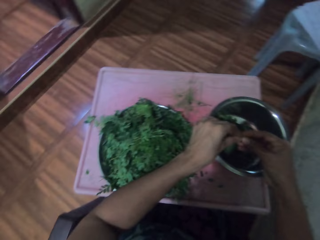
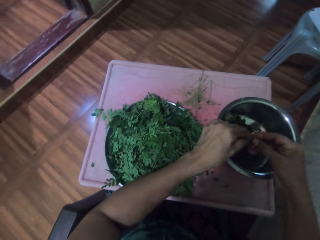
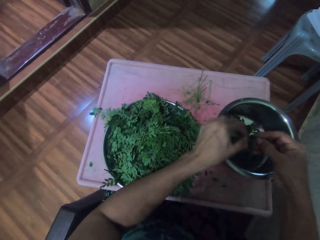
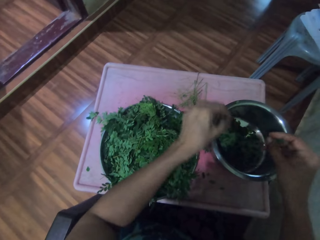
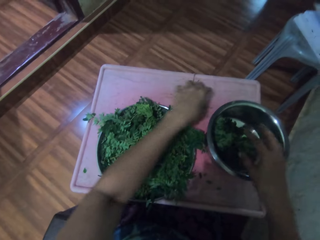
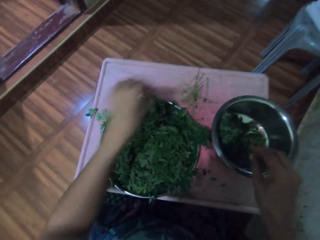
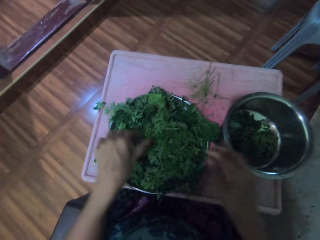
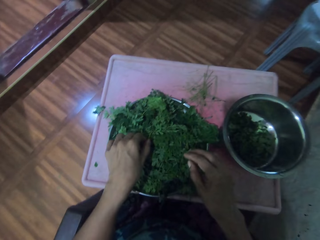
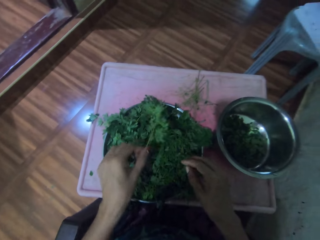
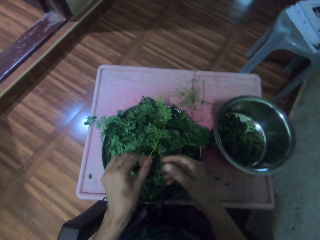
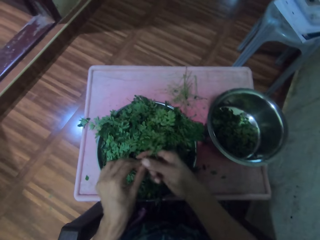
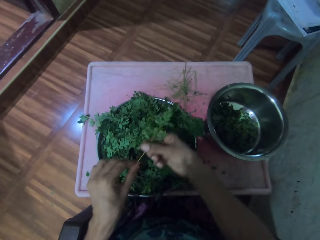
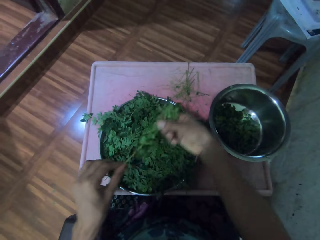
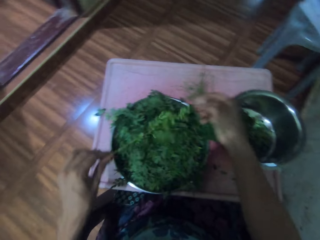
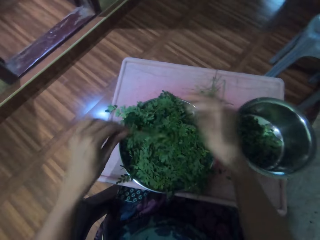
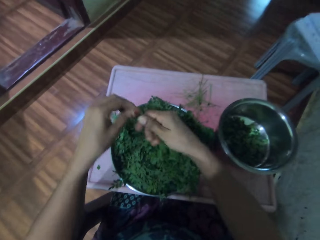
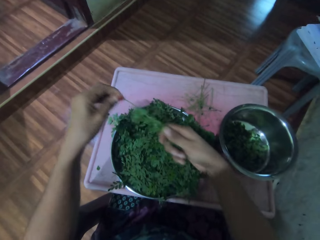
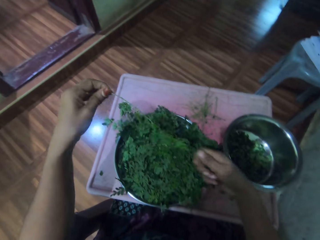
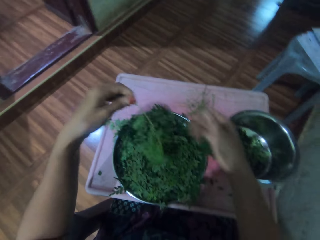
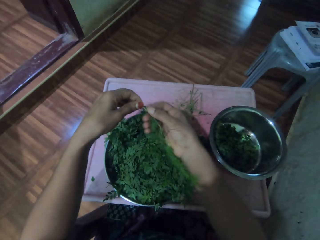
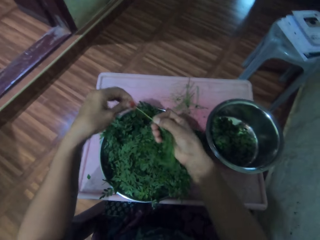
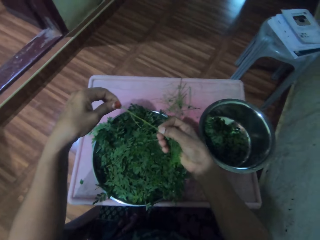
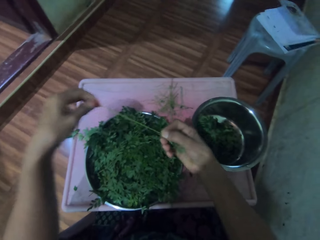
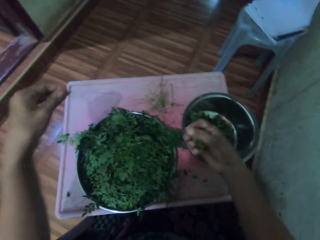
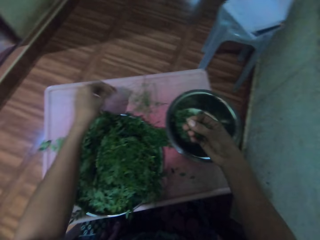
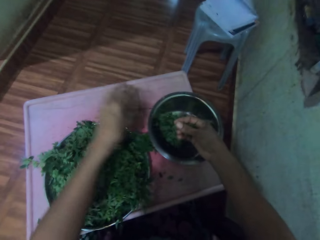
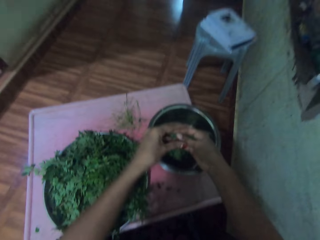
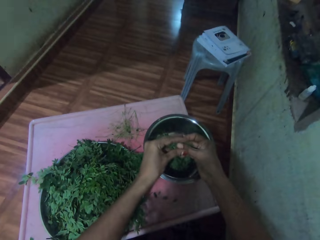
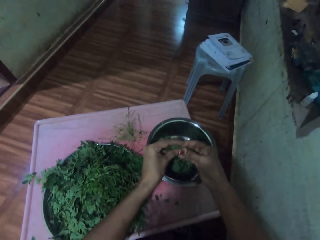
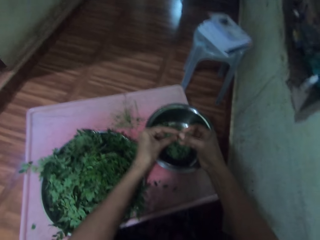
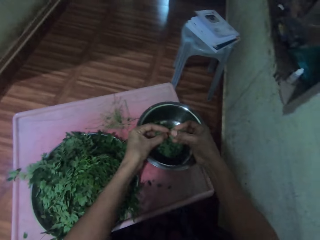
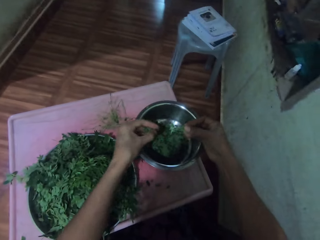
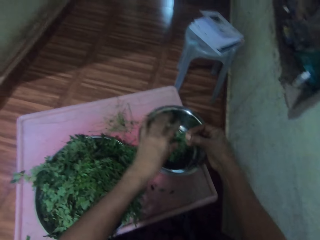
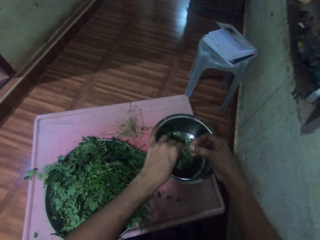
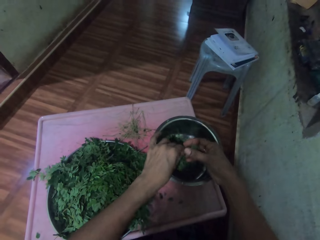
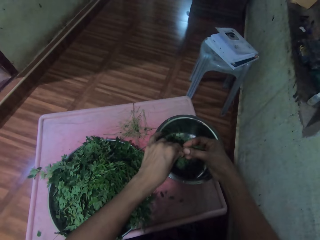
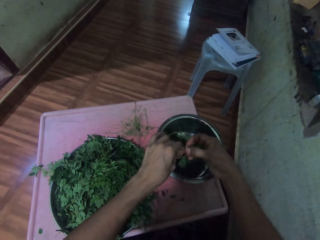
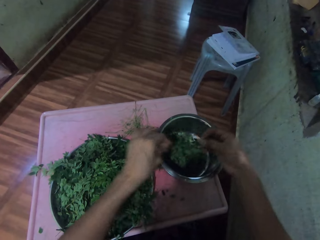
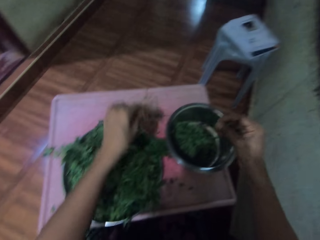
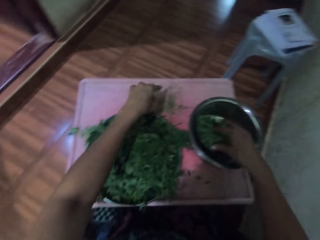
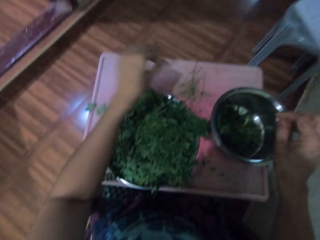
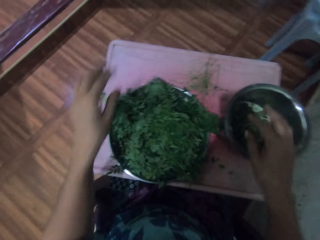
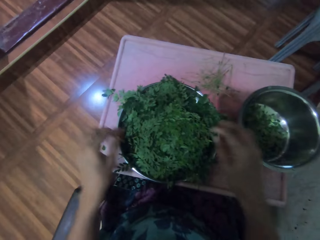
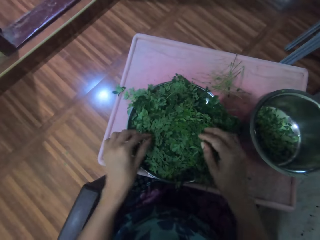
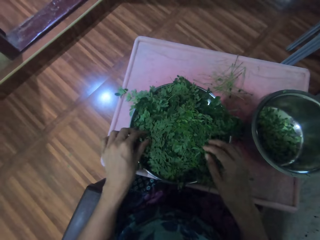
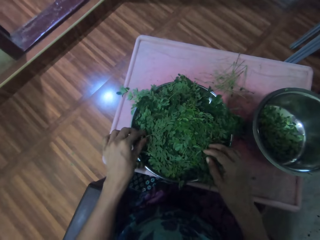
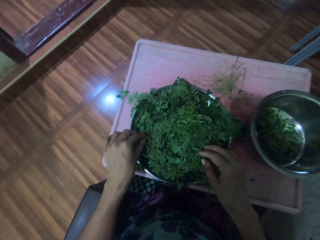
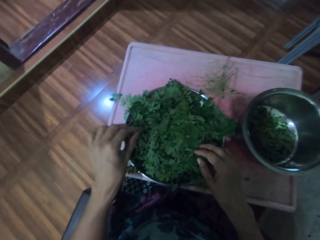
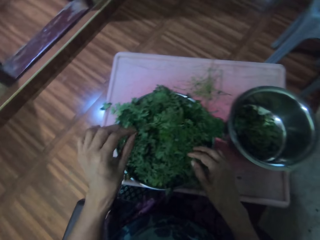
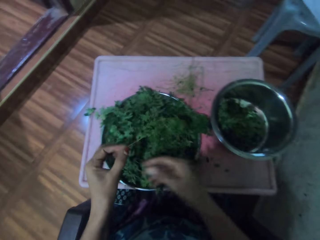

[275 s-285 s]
The camera wearer places the leaves in the cooking pot or pan. They place the stalk or stem in a tray. They destem the vegetables. They pick the leafstalk or vegetable stem. They move their hand along the vegetable stem. They pluck the leaves from the stalk and place the stalk in the tray. They place the leaves in the cooking pot. They destem the vegetables. They destem the vegetables, place the stalk in the tray, and put the vegetables in the pan.

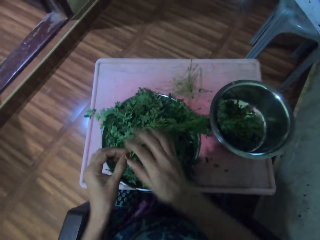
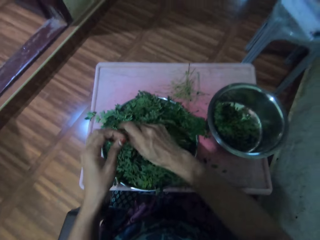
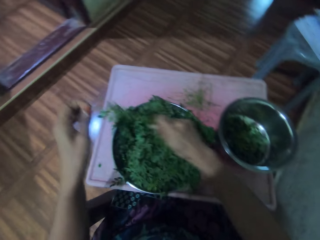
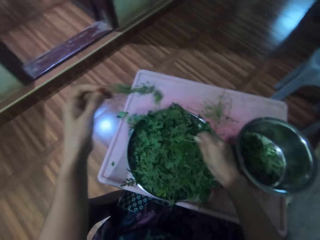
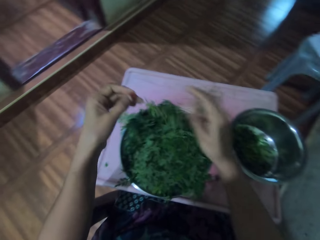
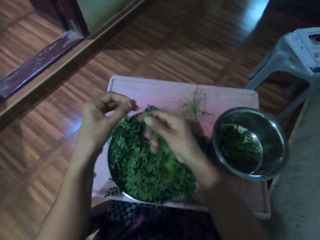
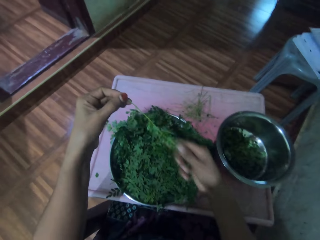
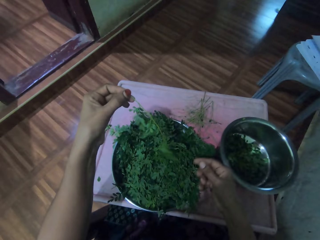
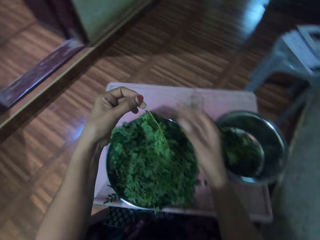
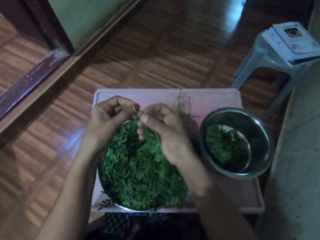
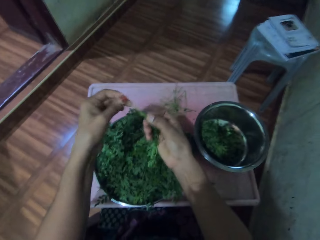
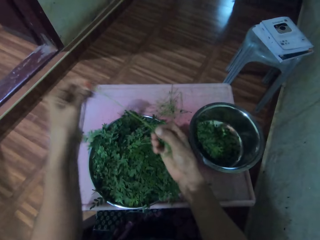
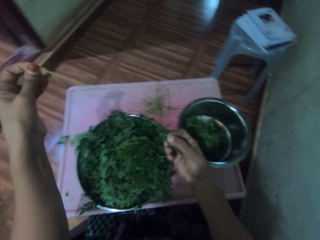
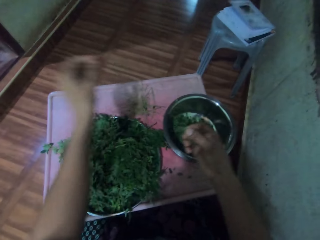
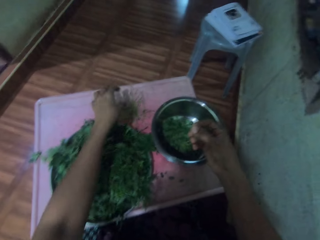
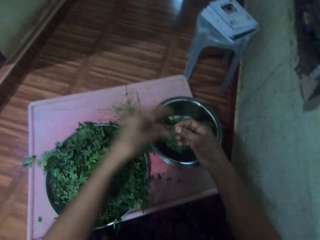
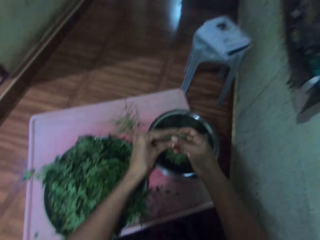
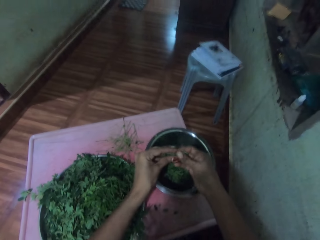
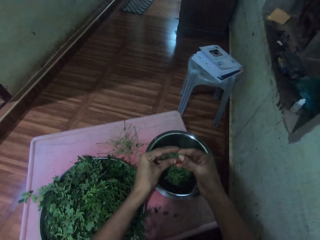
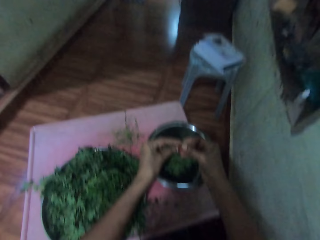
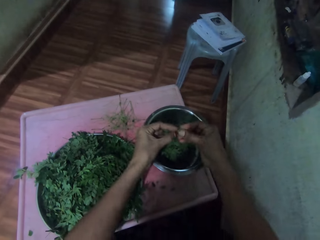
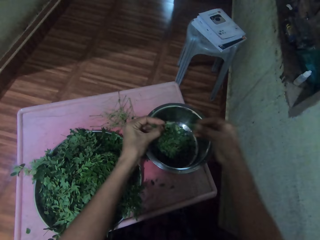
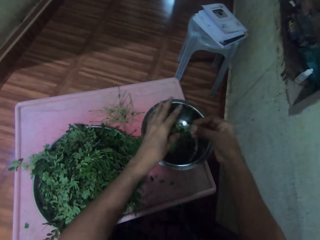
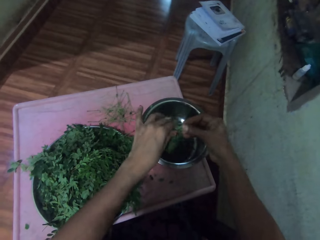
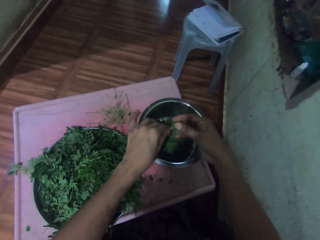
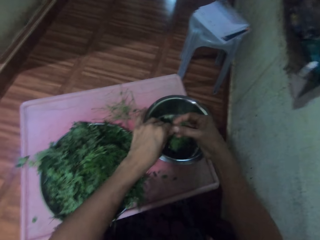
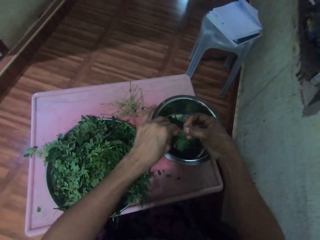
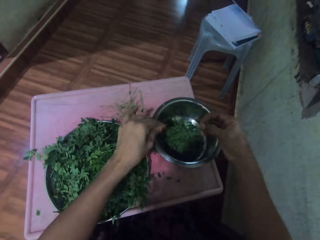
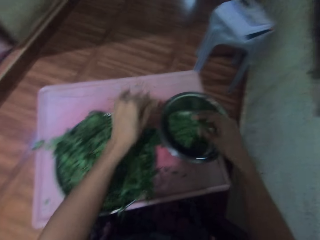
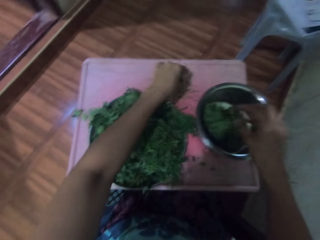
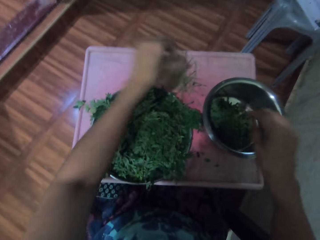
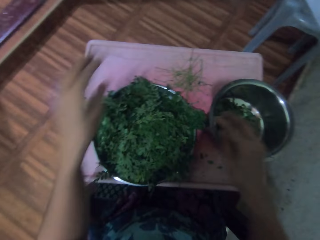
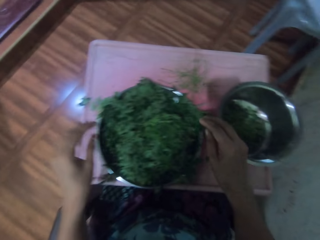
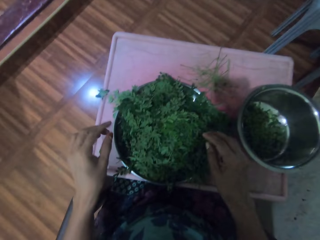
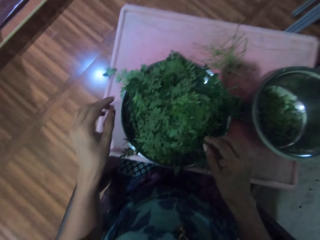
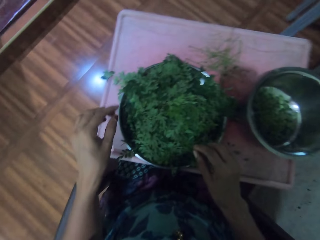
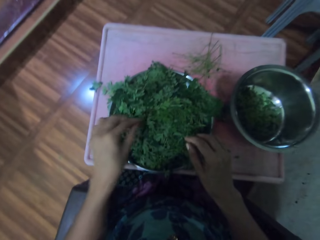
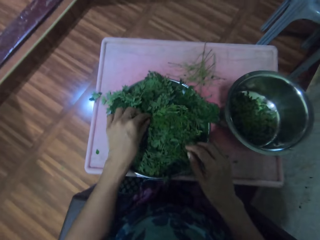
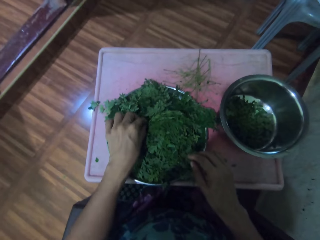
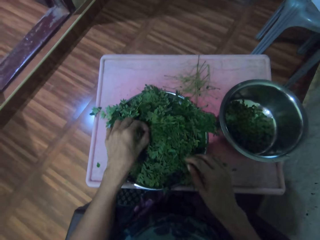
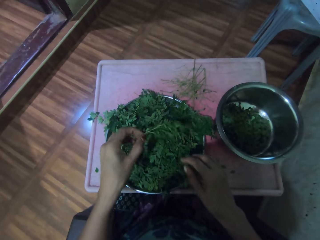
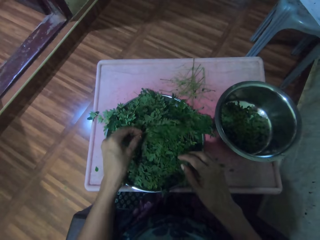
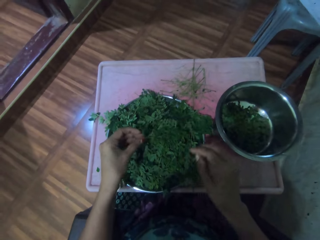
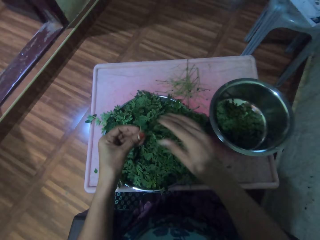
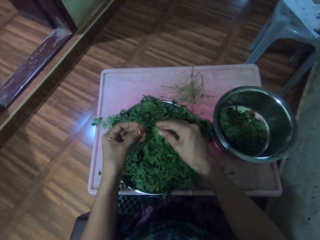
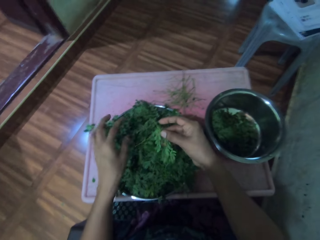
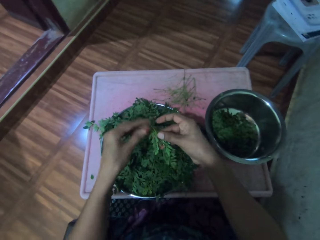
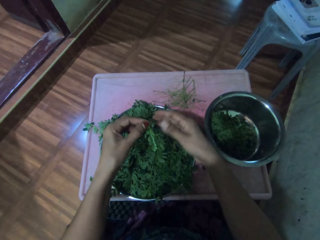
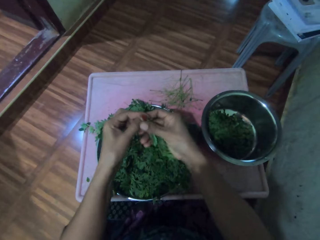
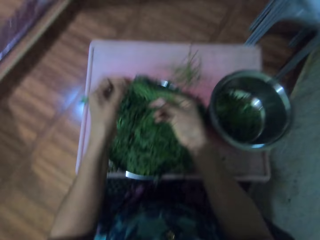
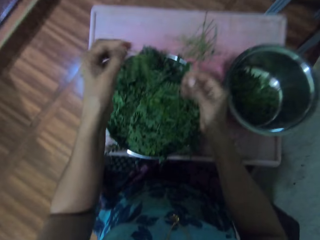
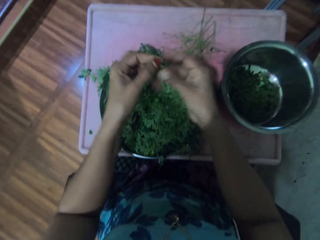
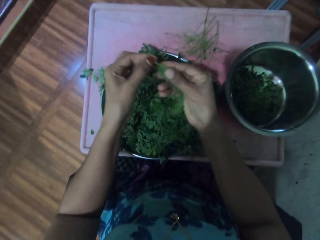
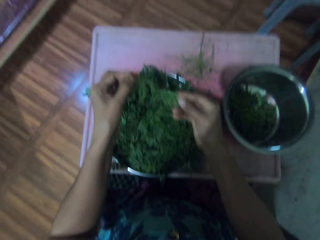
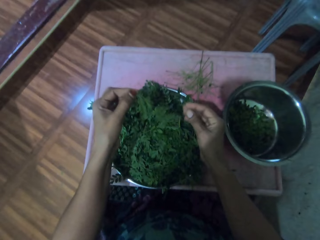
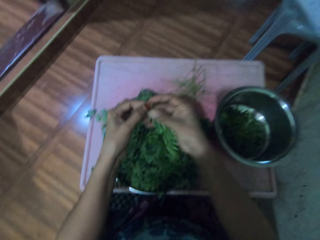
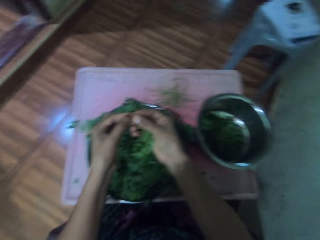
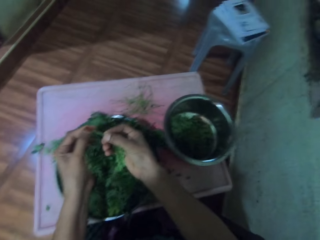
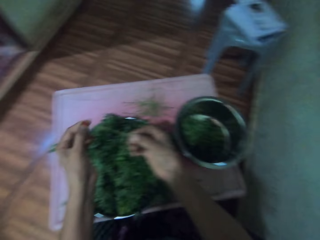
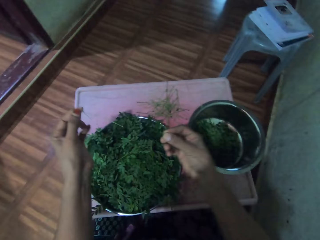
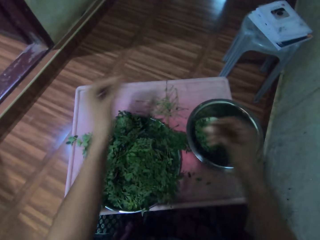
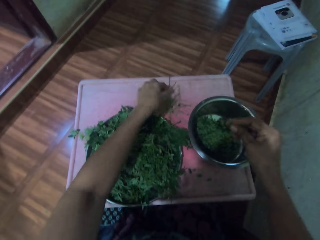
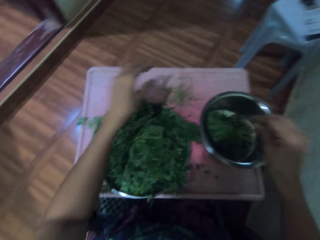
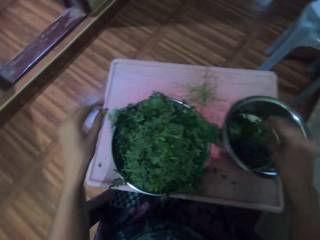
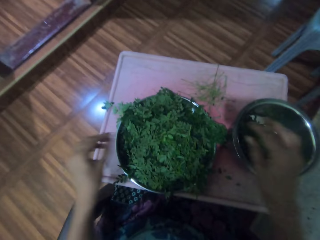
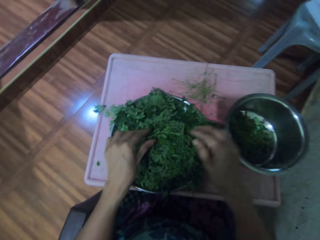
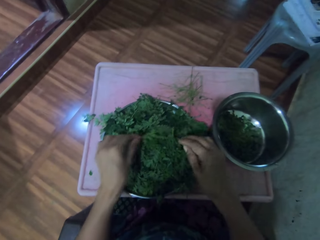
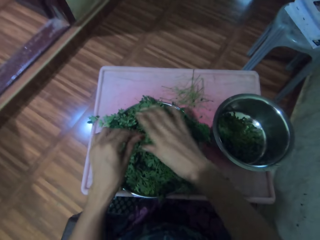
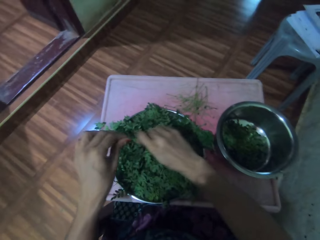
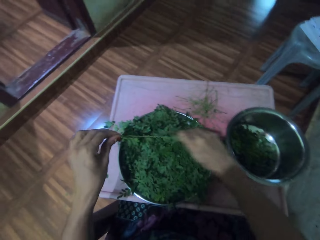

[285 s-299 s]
The camera wearer picks the leafstalk. They touch the vegetable twig, pluck the vegetable from the twig, and throw the twig away. They touch the vegetables. They put the vegetables in the silver bowl. They pick the vegetable twig from the tray. They touch the vegetable twig and pluck the vegetable from the twig. They put the vegetable in the silver bowl. They throw the twig away. They pick a vegetable twig.
